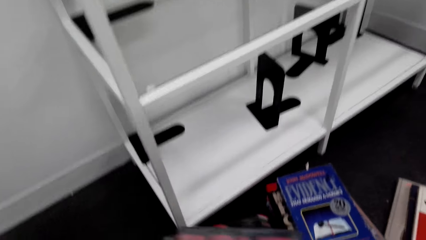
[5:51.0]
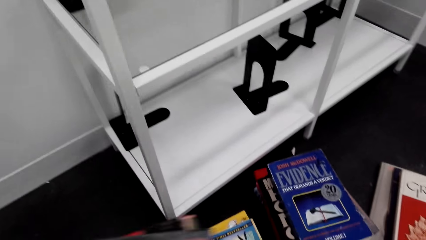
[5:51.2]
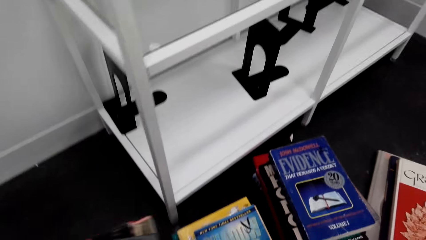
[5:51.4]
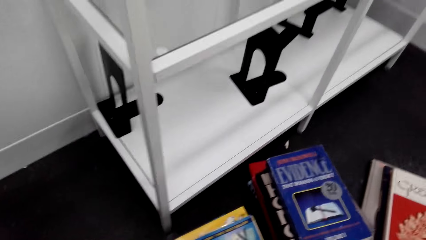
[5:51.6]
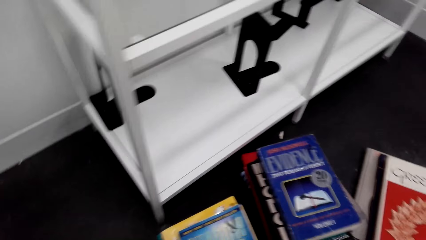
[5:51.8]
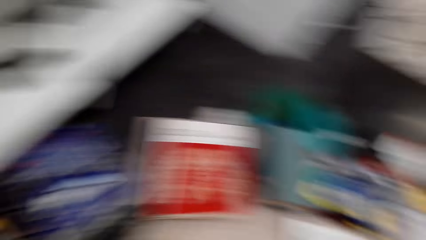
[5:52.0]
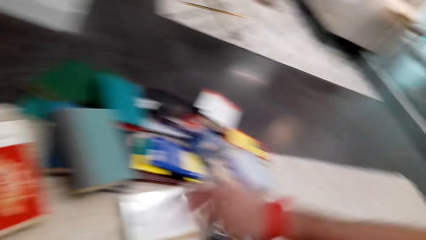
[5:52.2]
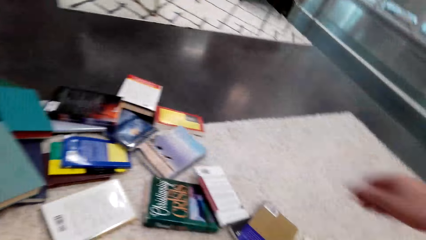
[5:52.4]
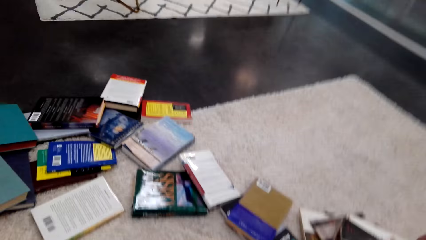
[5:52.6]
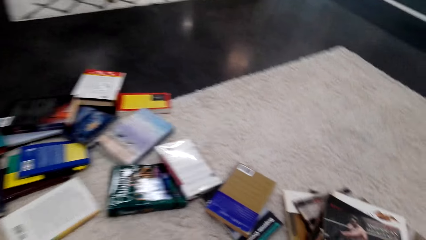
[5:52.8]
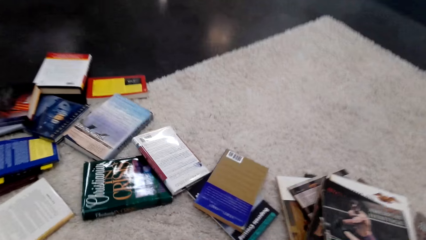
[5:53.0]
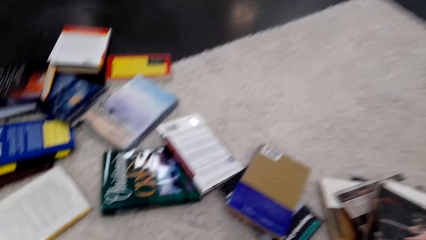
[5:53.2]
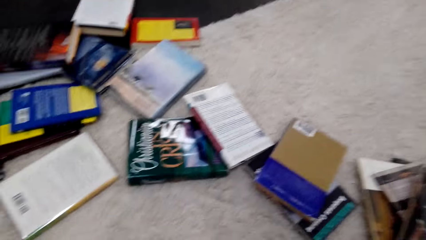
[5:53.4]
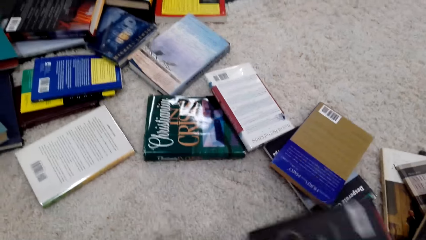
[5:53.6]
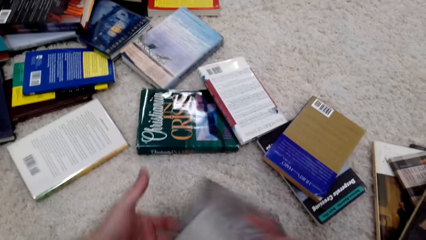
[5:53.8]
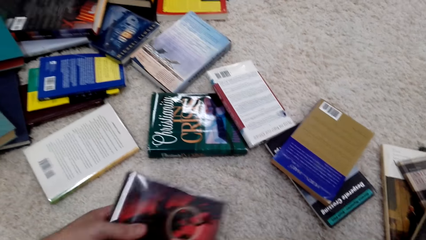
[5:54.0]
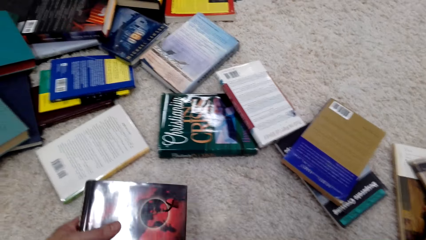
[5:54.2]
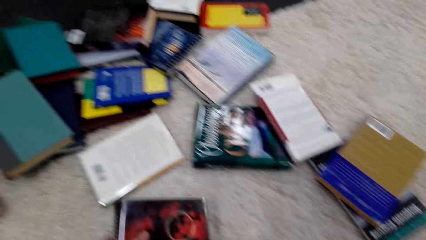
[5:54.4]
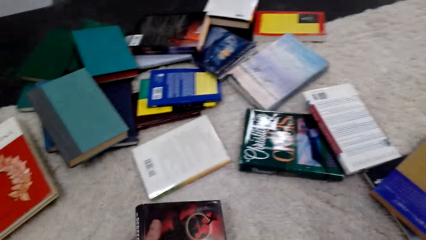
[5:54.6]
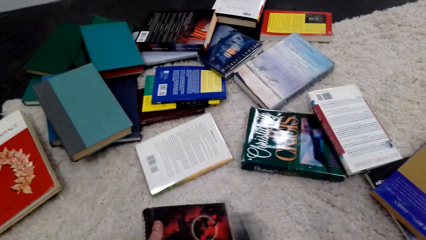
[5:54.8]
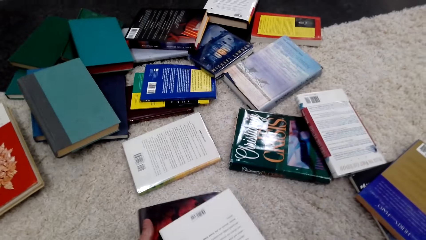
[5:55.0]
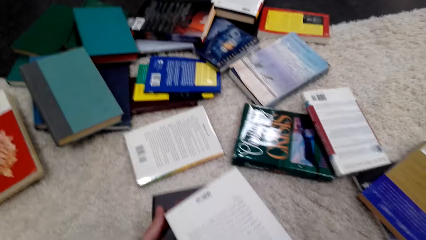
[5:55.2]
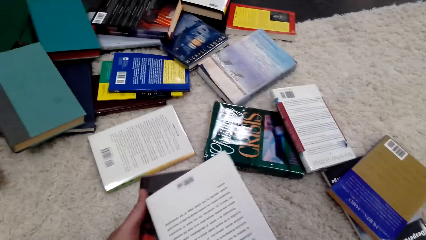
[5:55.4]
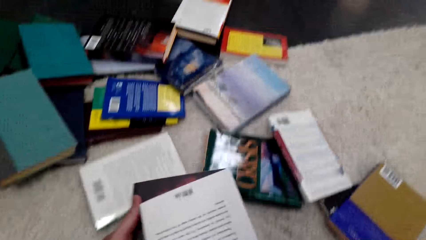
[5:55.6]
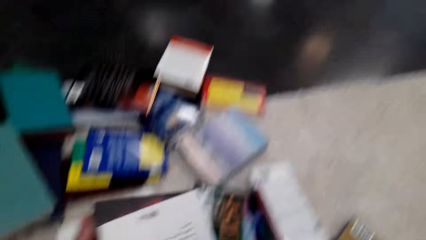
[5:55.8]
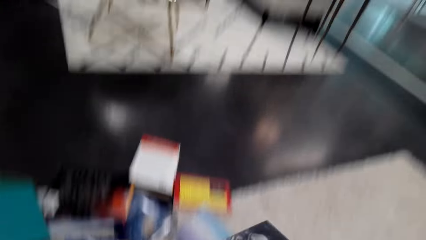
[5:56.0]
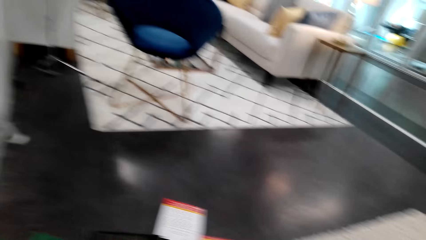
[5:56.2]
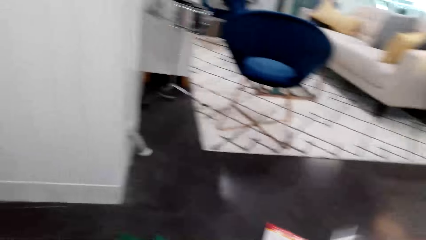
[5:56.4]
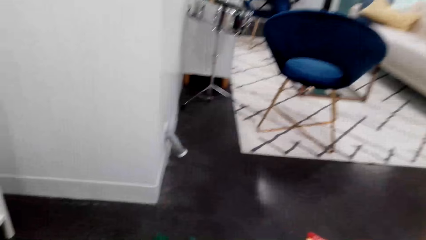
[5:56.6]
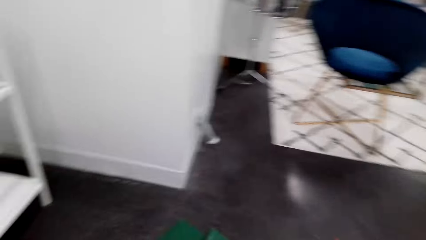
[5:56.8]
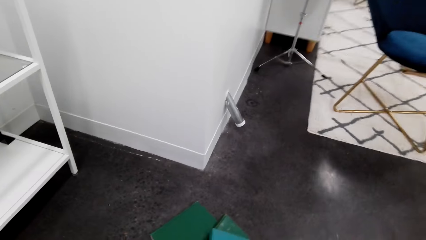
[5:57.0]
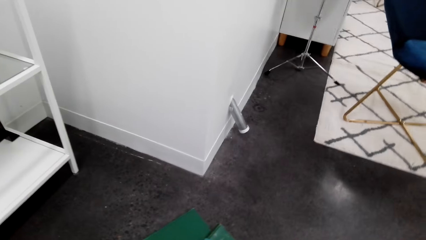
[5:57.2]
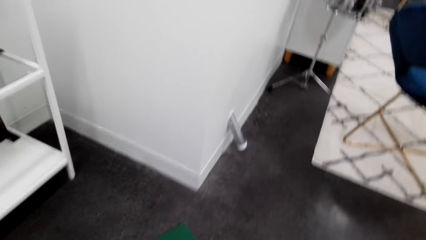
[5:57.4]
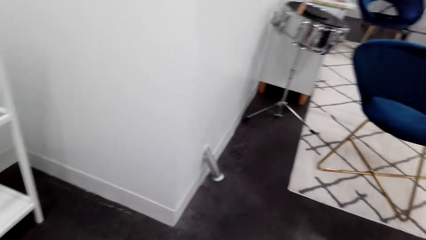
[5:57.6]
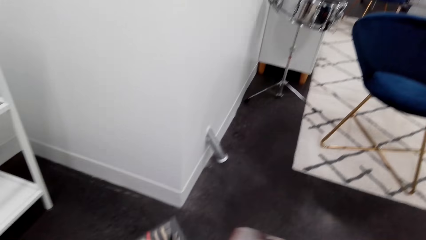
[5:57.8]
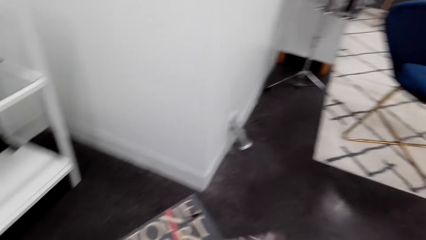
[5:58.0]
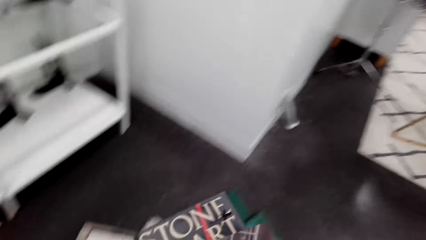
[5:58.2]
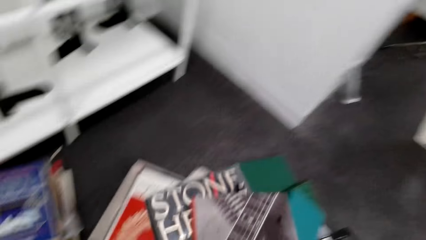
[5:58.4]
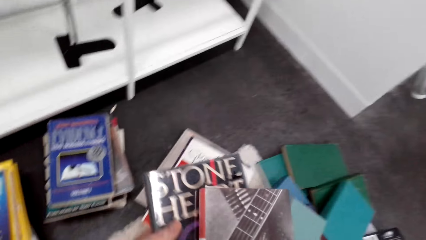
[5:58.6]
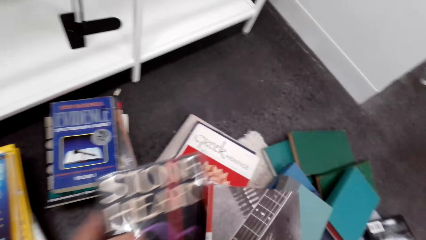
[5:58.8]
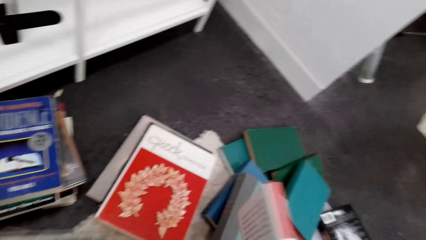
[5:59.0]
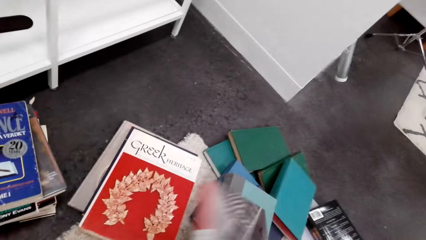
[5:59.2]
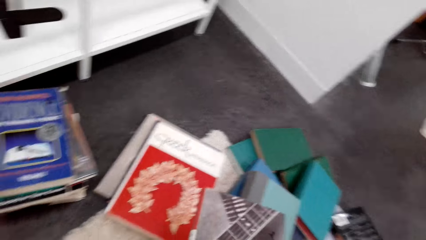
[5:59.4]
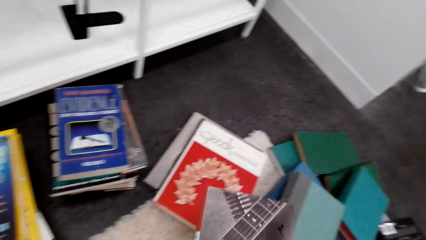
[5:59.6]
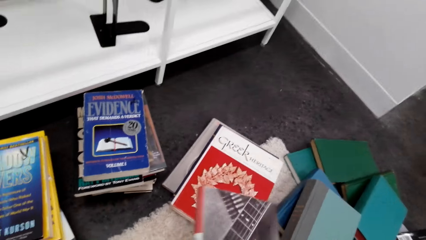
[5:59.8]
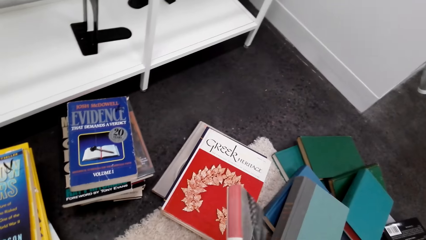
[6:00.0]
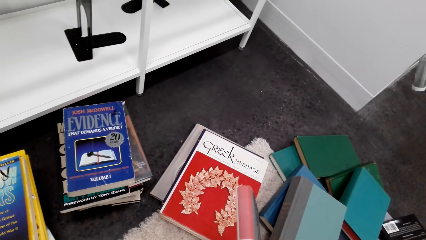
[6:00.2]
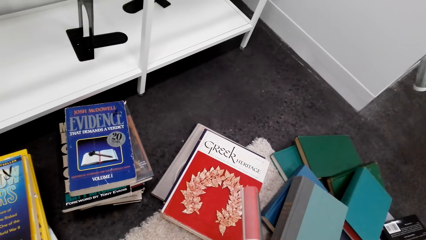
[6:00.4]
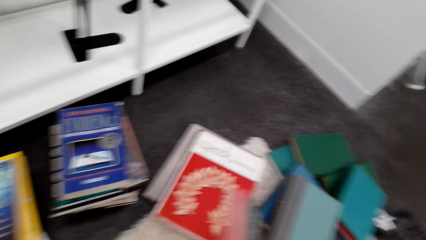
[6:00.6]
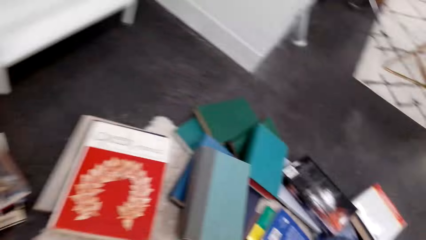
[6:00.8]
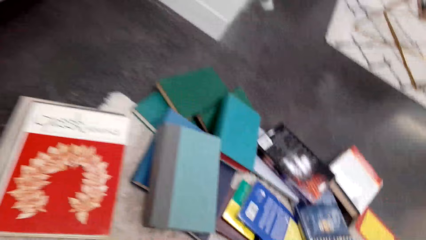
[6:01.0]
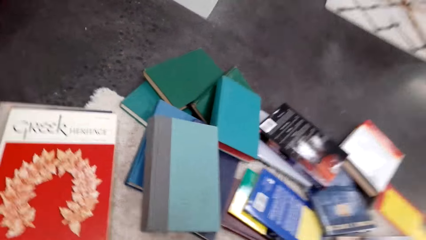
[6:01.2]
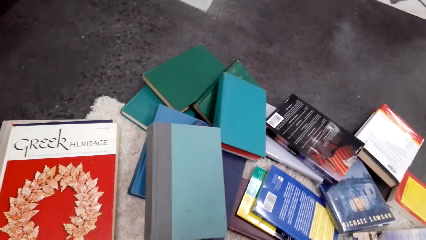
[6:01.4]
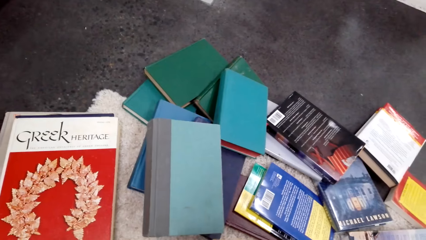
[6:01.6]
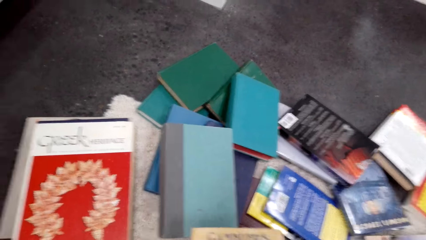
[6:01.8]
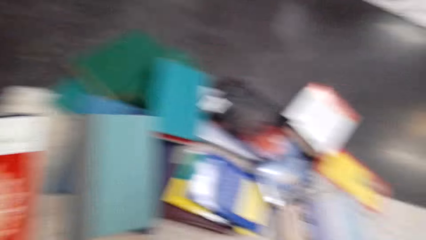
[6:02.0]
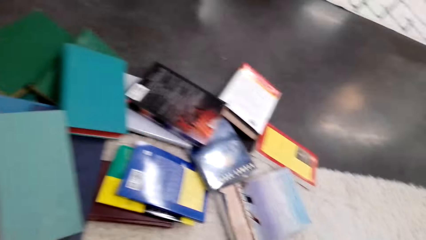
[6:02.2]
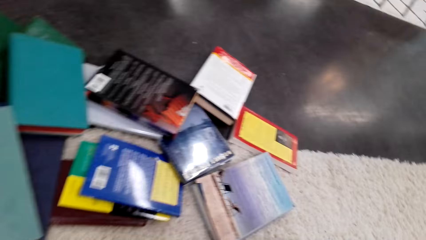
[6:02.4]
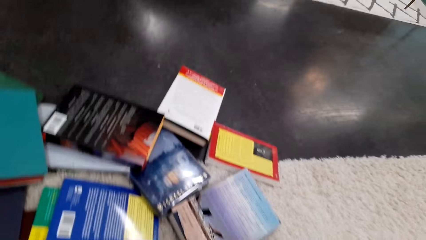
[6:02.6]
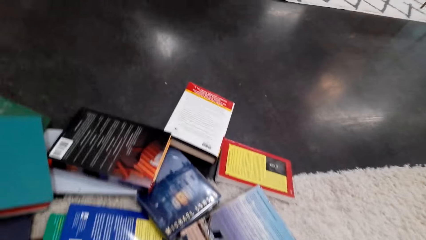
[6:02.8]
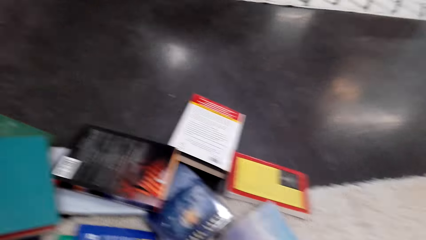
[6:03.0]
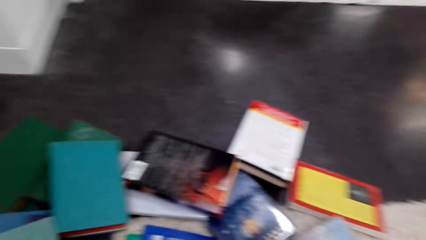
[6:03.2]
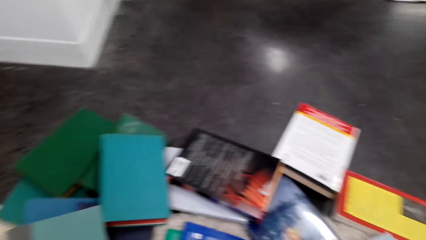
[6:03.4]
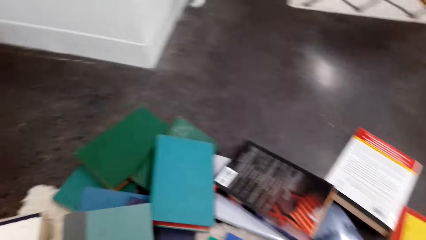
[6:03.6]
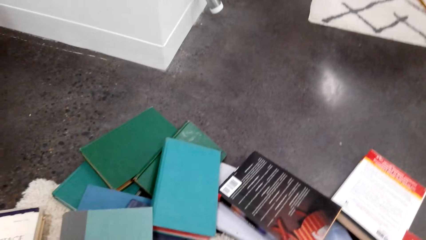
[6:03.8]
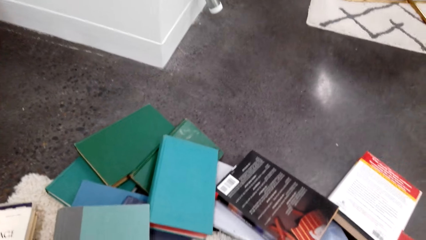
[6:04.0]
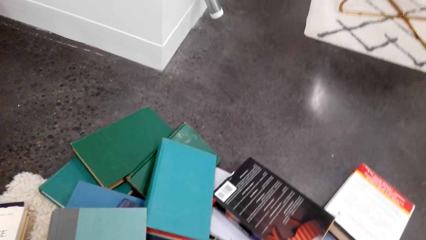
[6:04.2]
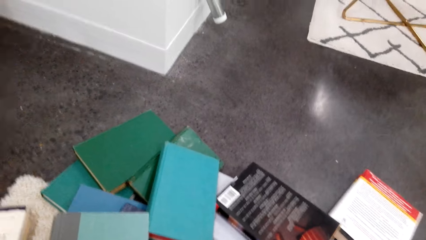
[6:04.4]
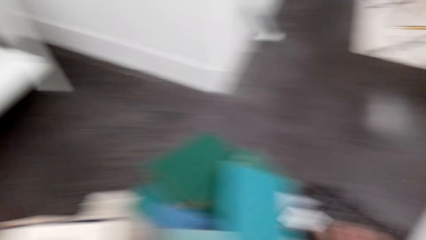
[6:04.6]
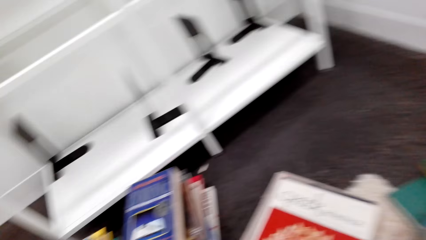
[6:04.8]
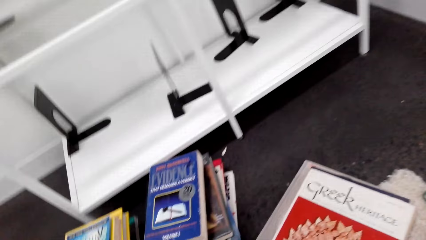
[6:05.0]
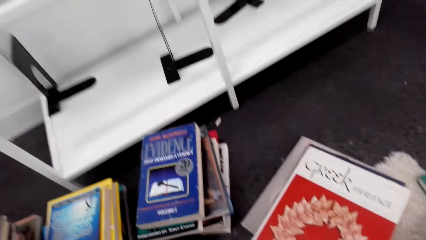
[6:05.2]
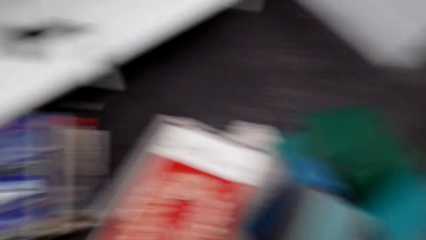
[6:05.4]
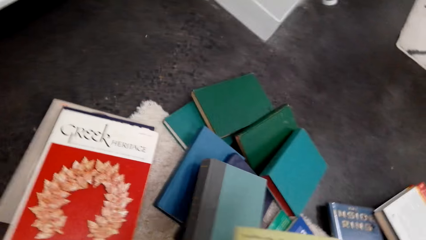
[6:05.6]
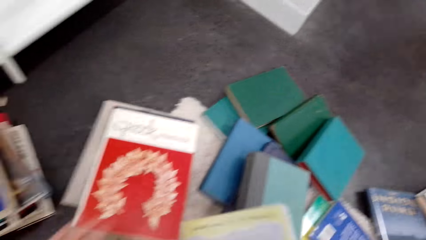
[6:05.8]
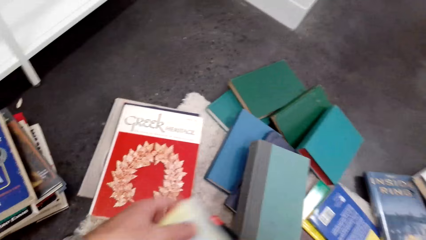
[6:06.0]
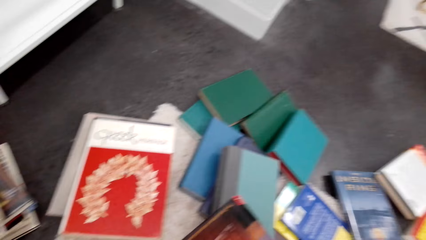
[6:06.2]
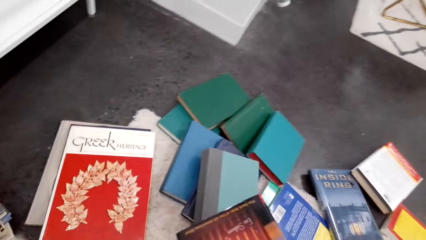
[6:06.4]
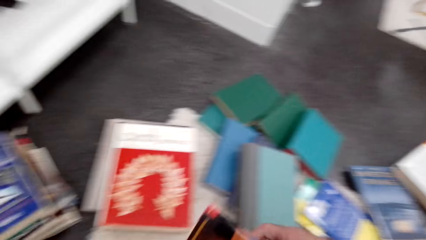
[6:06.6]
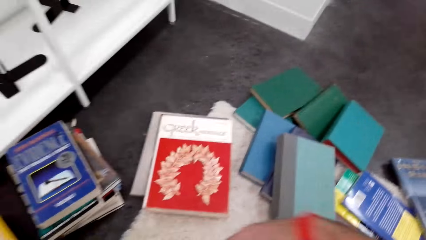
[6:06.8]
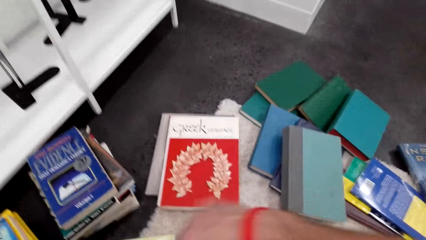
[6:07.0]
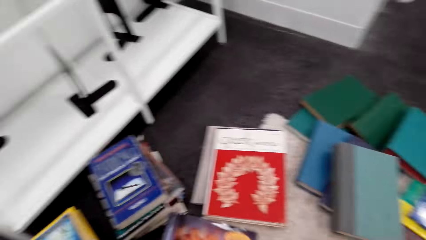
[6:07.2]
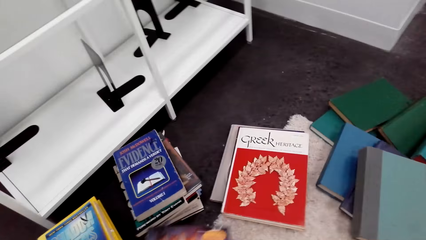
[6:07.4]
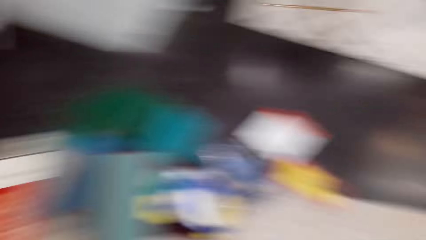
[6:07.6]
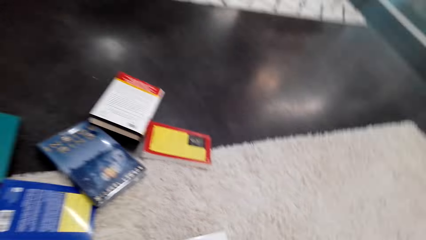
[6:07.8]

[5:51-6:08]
The camera wearer looks aside. They pick up the books. They look aside. They lift the books. They look aside.
